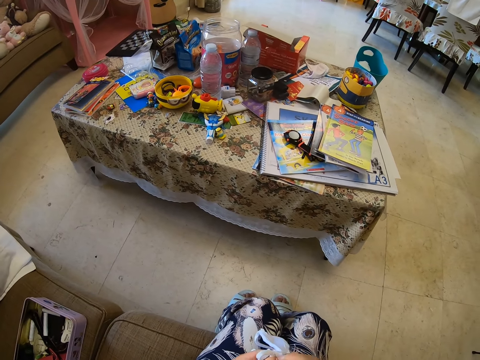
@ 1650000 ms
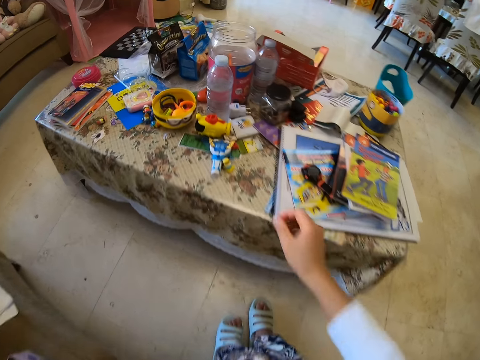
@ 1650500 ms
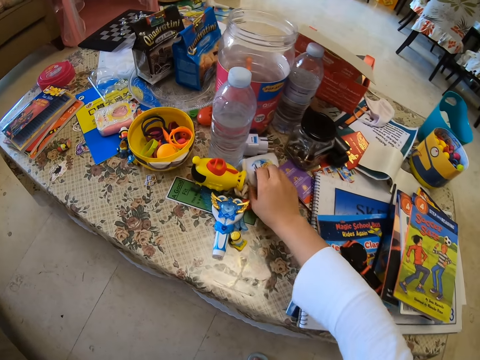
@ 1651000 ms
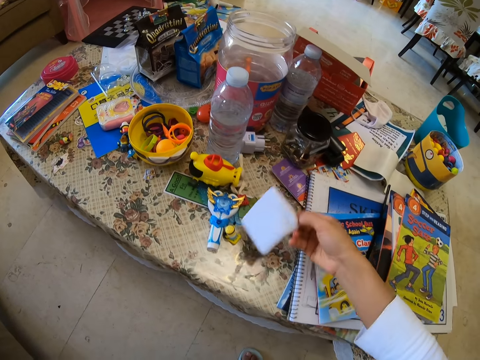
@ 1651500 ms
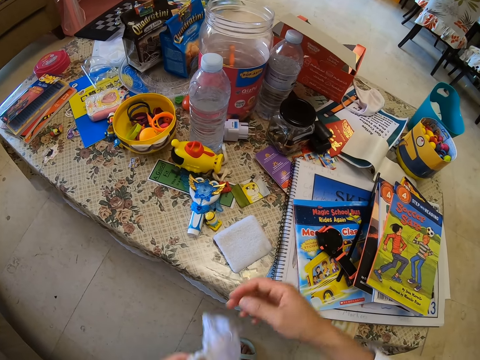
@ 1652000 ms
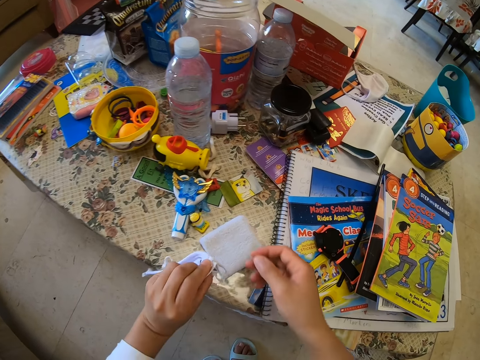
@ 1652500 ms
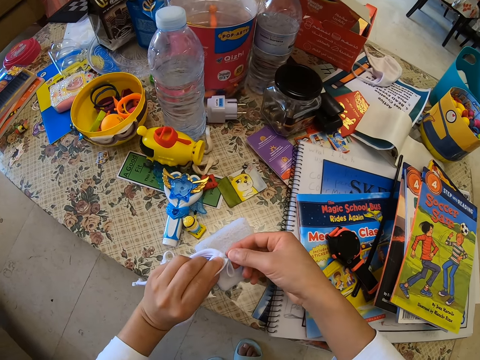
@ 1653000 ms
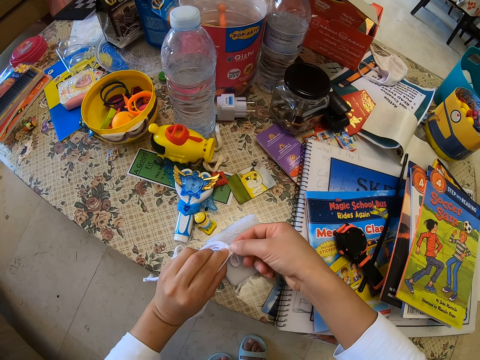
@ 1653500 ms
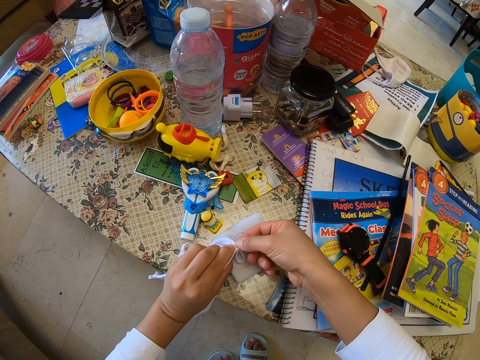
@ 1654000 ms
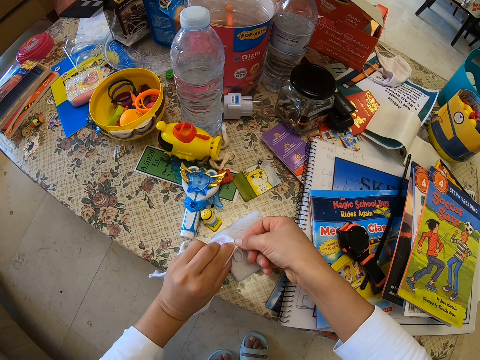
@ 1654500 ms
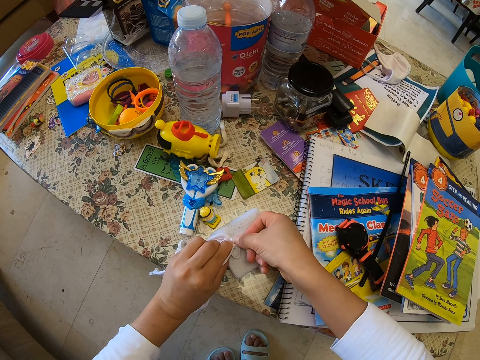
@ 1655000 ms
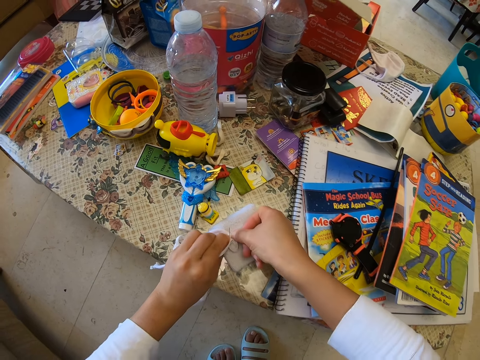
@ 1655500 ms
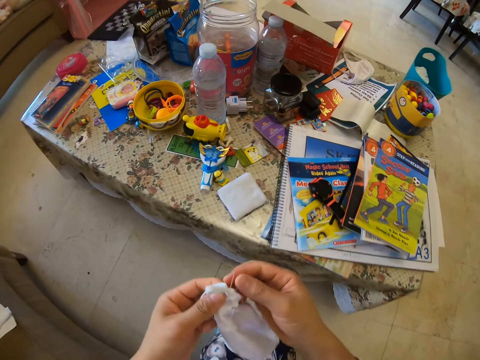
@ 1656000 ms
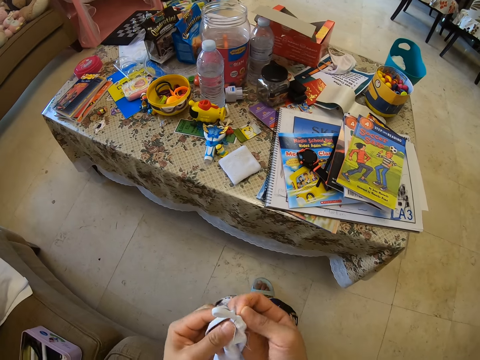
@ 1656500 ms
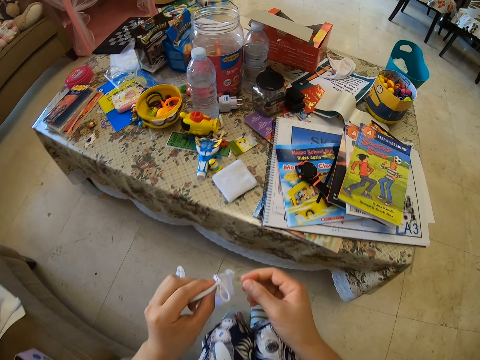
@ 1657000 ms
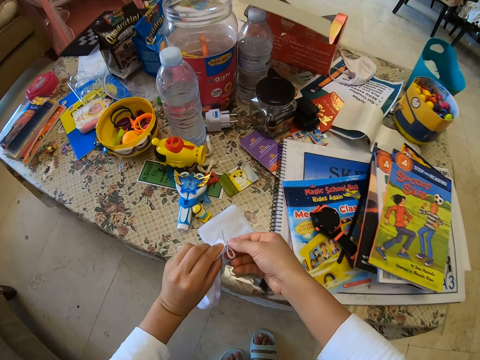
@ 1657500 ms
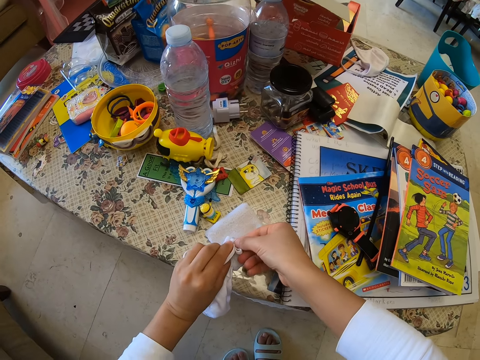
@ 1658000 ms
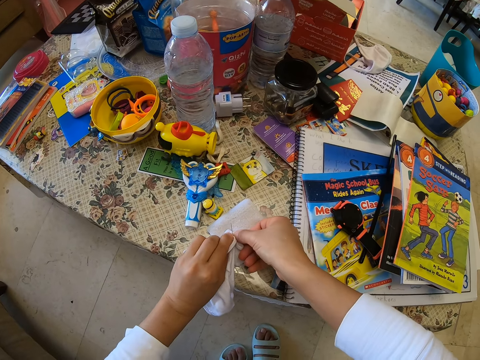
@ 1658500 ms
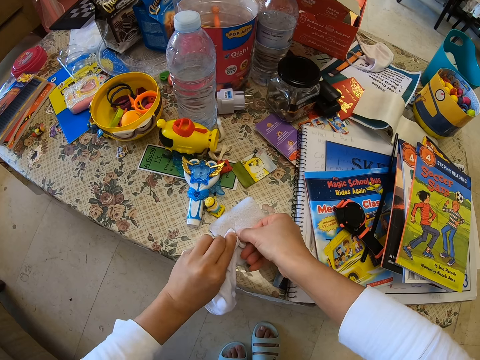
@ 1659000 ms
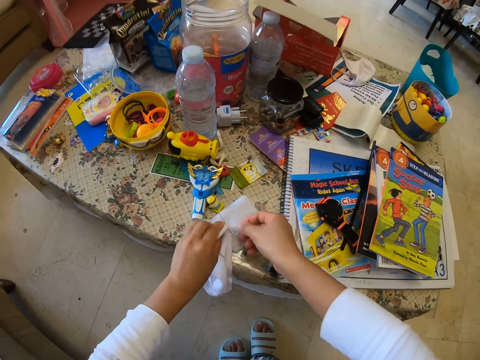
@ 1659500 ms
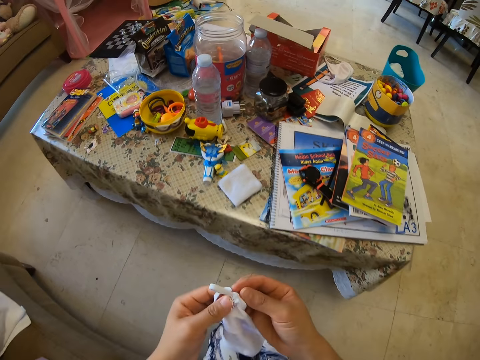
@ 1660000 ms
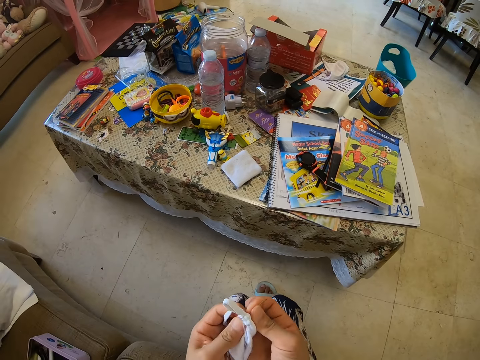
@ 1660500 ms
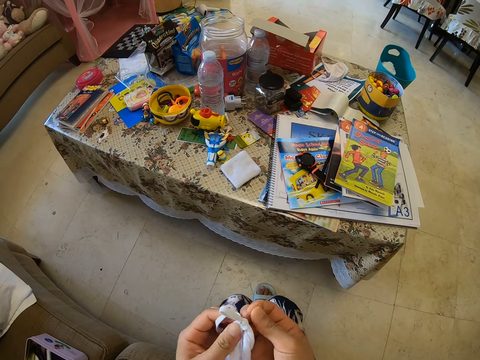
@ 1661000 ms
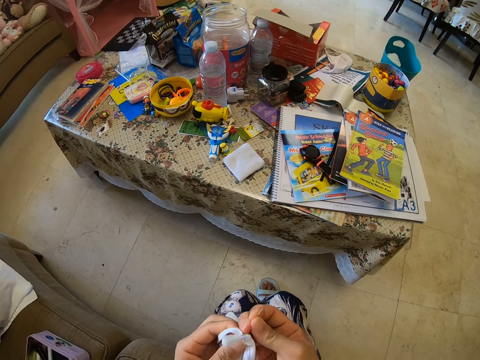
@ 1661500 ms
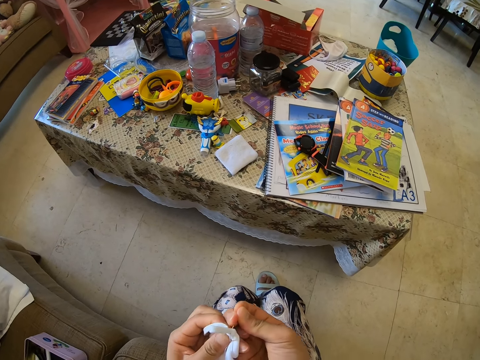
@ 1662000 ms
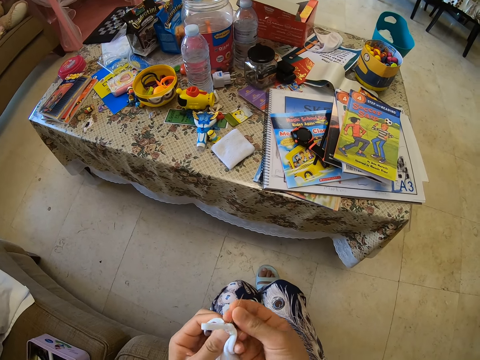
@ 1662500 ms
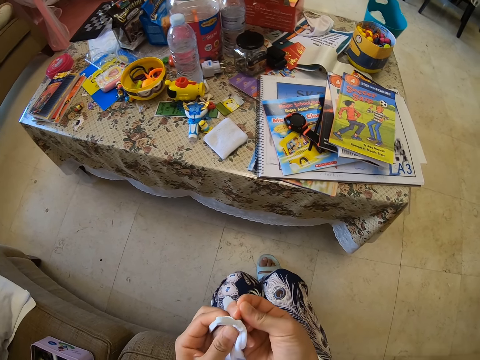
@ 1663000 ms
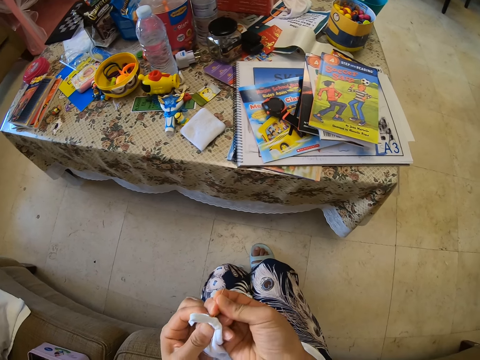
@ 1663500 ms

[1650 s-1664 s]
The camera wearer picks up a cloth from the table. They drop the cloth on the table. They press the sewing needle on the cloth. They are sewing a facemask. They pull the needle. They press the sewing needle on the cloth. They are sewing the facemask. They pull the needle.

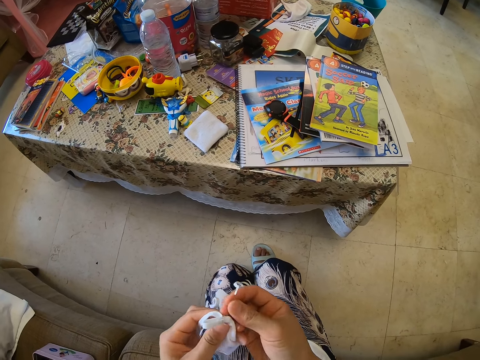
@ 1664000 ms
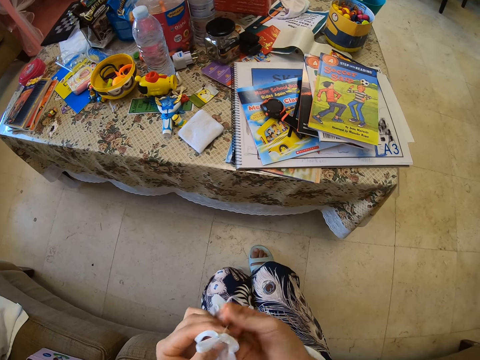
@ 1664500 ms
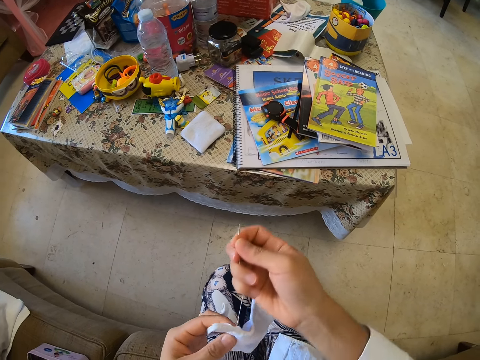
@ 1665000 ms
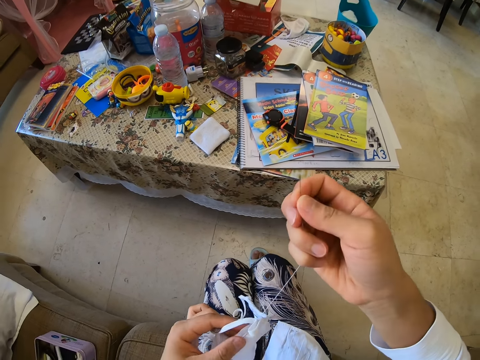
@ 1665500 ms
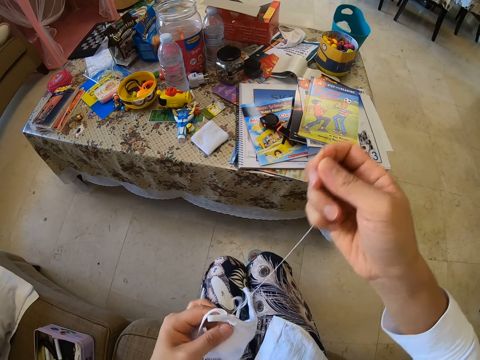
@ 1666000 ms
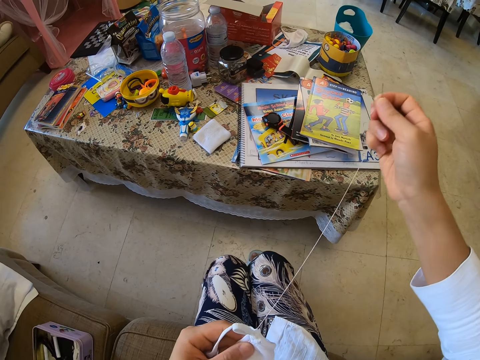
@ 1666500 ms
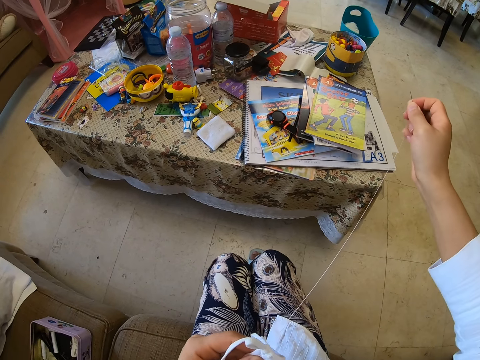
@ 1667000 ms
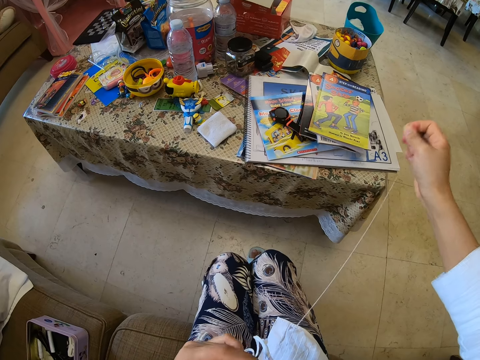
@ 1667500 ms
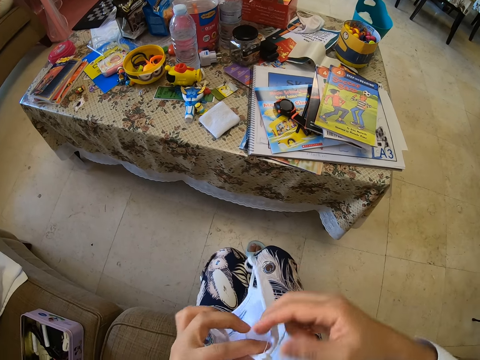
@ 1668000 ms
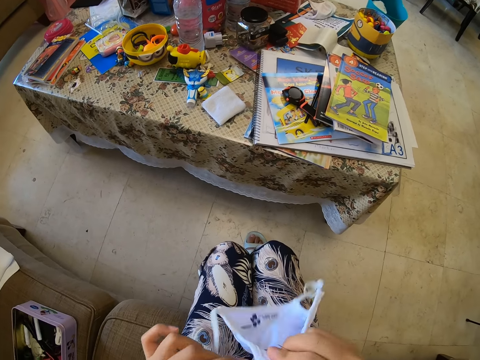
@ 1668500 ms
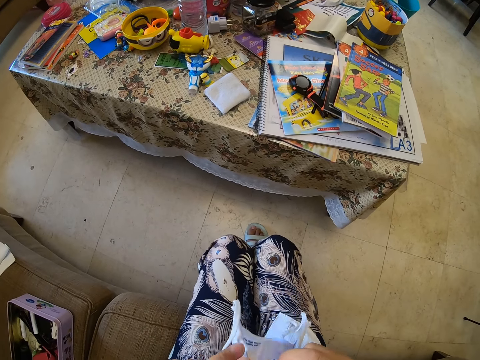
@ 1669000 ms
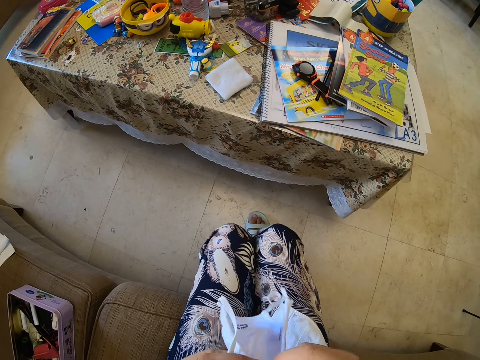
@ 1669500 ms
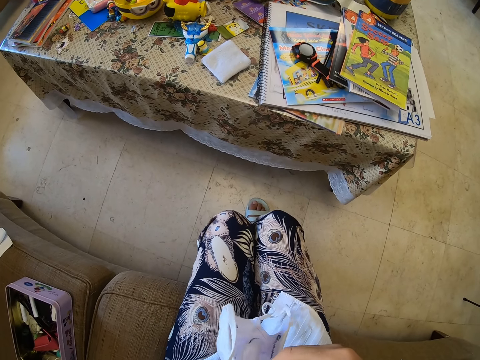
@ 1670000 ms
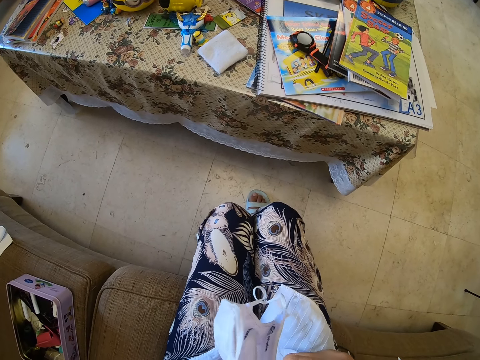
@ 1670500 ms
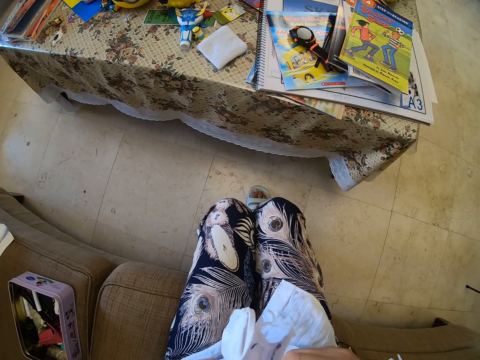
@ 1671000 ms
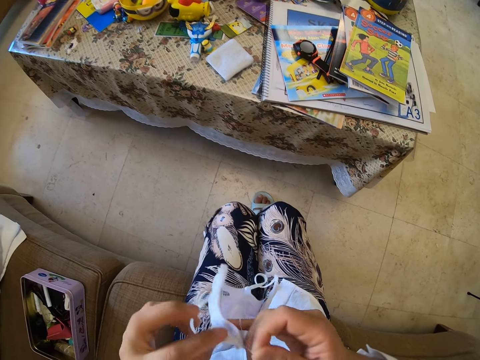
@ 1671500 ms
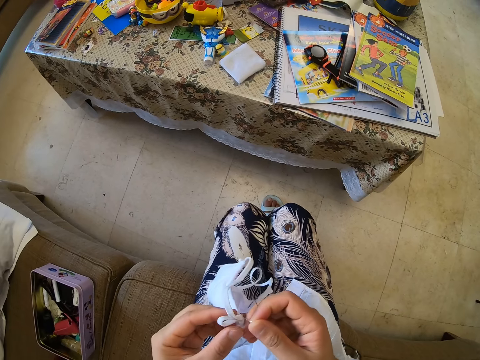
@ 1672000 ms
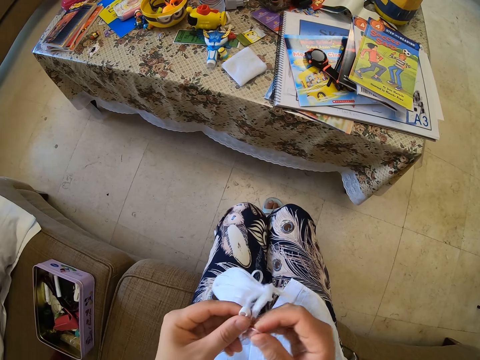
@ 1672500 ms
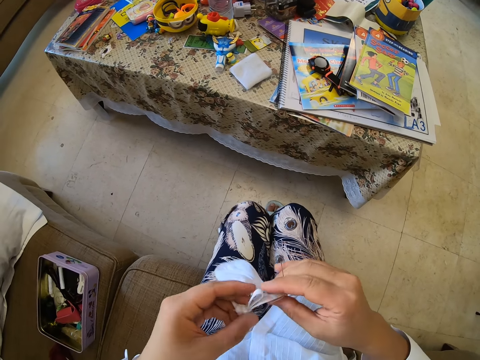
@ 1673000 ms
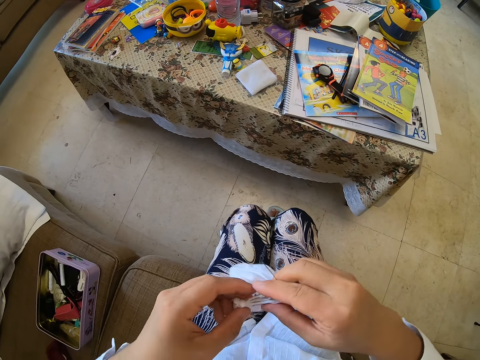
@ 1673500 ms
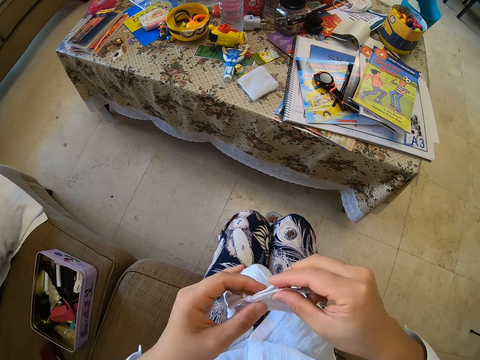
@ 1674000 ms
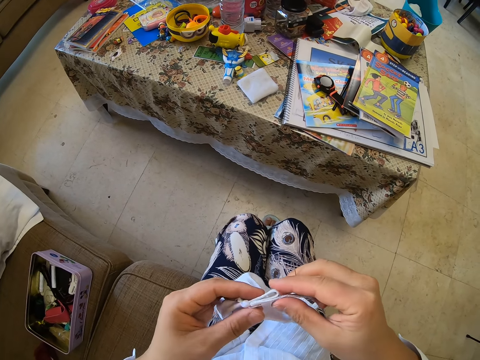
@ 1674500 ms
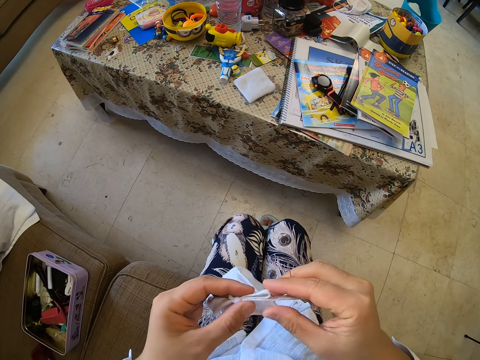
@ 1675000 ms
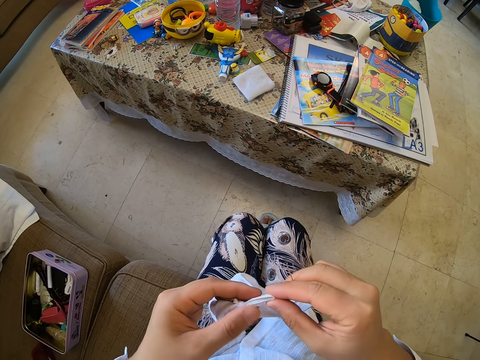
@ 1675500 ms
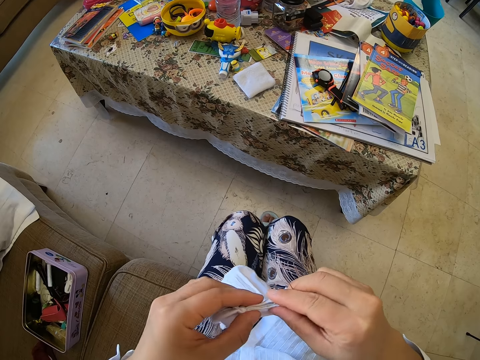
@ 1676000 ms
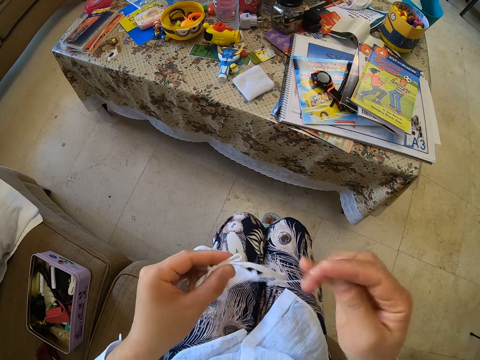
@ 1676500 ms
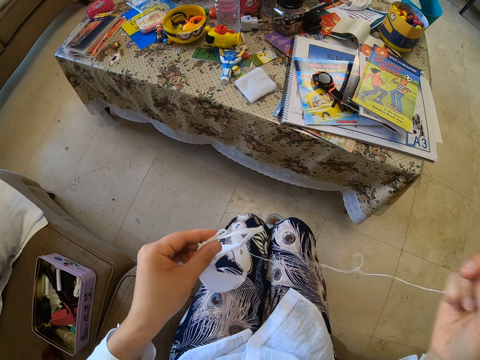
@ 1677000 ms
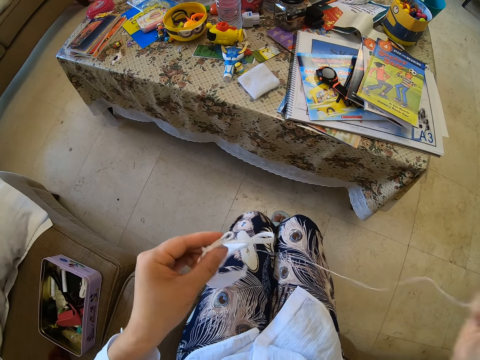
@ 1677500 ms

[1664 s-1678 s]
The camera wearer pulls the thread. They look at the mask. They fold the mask strap.
